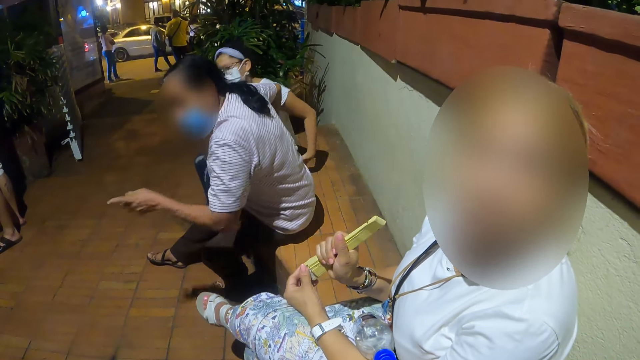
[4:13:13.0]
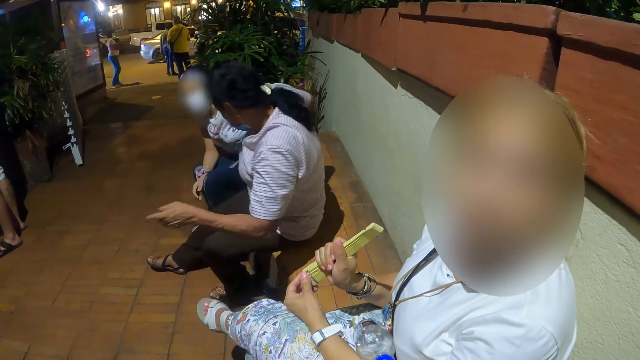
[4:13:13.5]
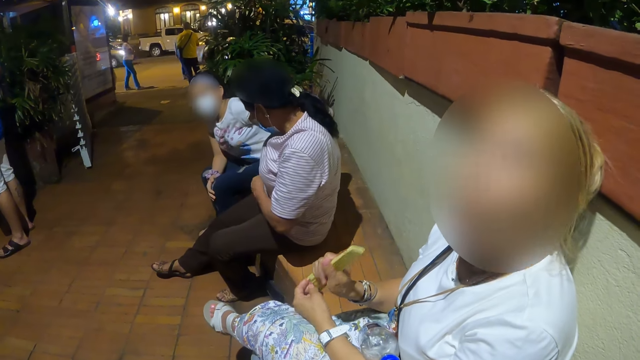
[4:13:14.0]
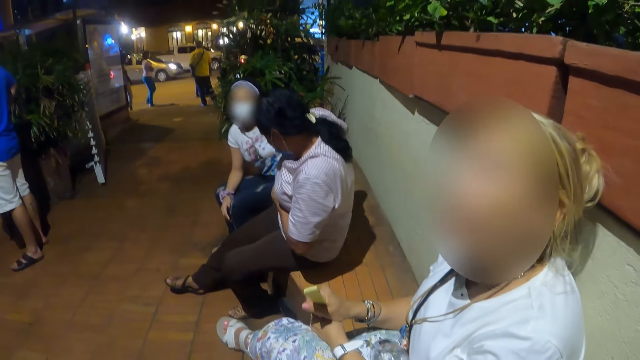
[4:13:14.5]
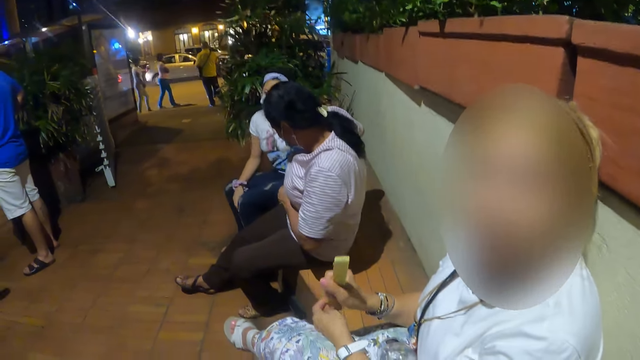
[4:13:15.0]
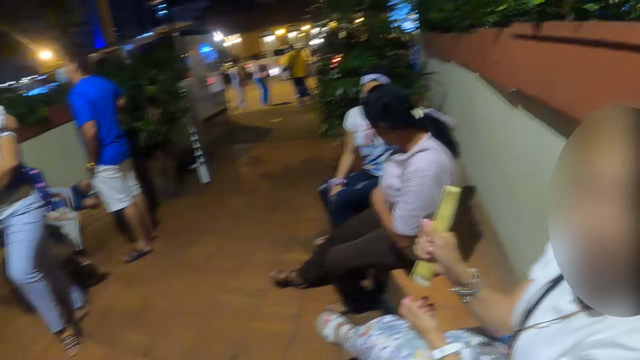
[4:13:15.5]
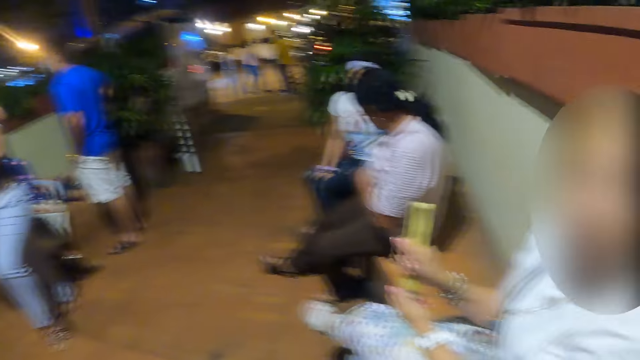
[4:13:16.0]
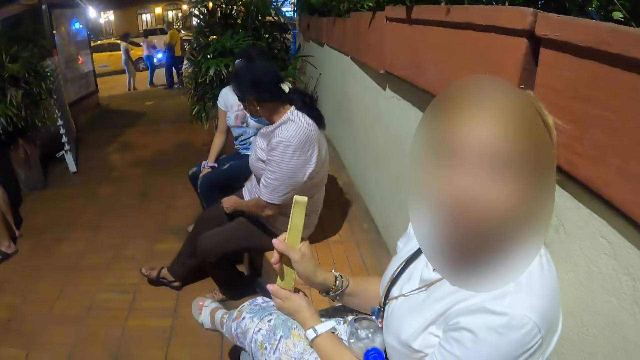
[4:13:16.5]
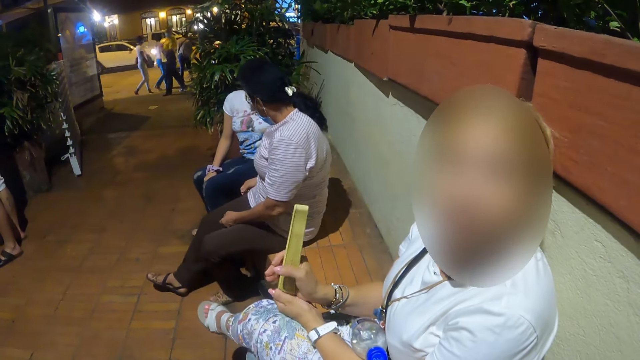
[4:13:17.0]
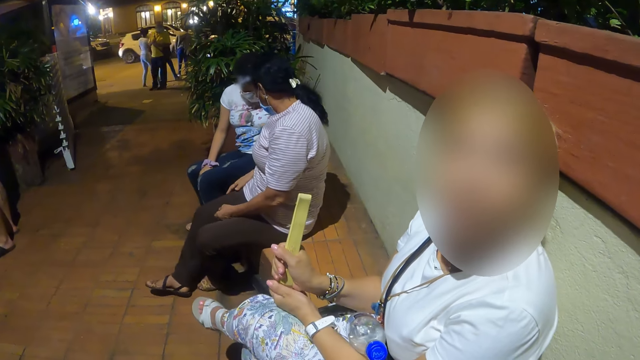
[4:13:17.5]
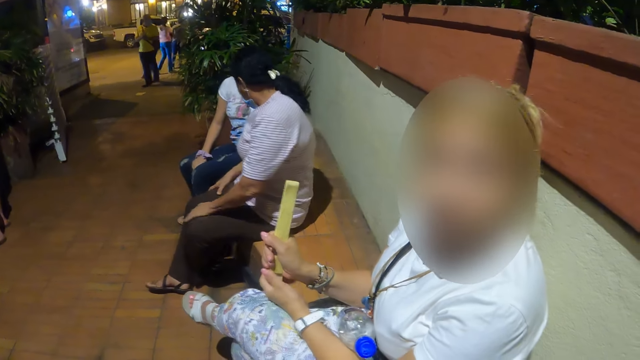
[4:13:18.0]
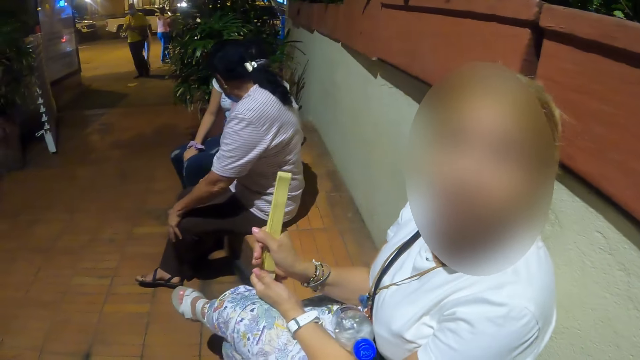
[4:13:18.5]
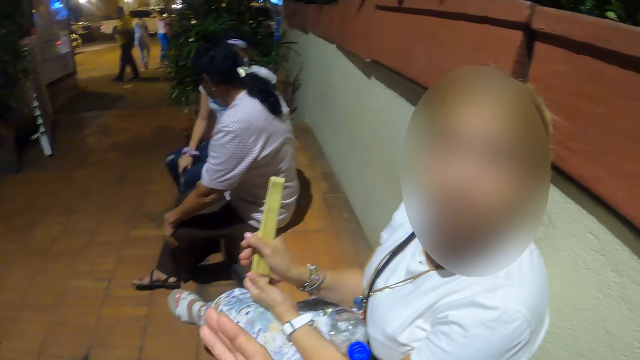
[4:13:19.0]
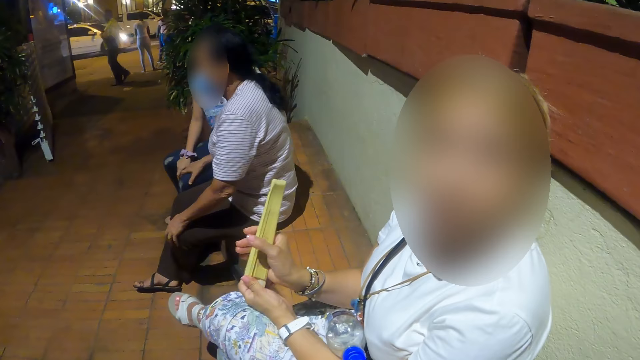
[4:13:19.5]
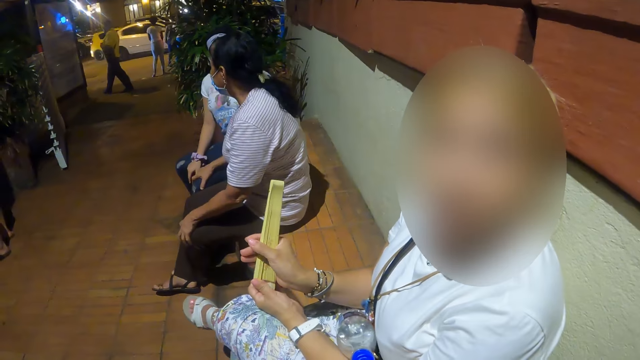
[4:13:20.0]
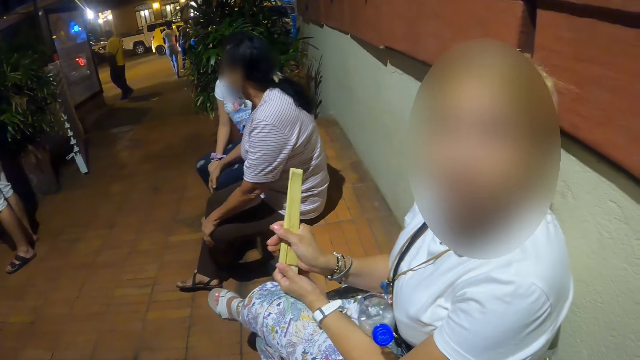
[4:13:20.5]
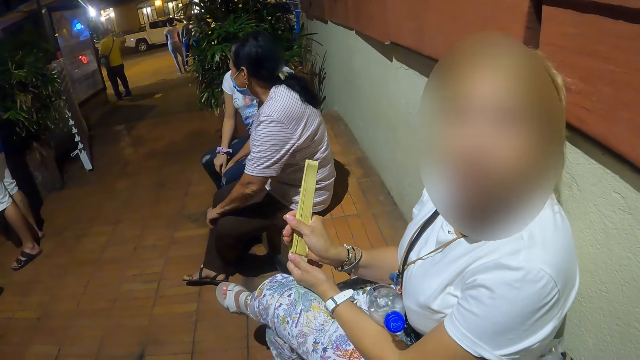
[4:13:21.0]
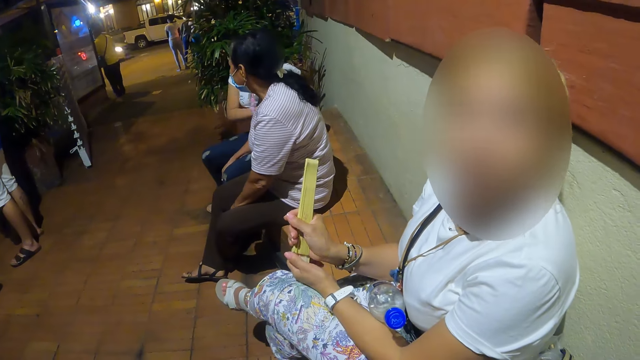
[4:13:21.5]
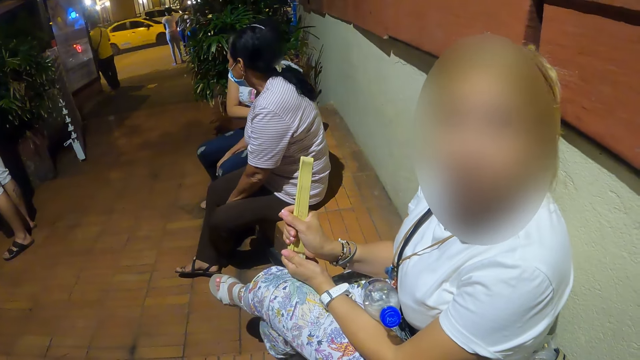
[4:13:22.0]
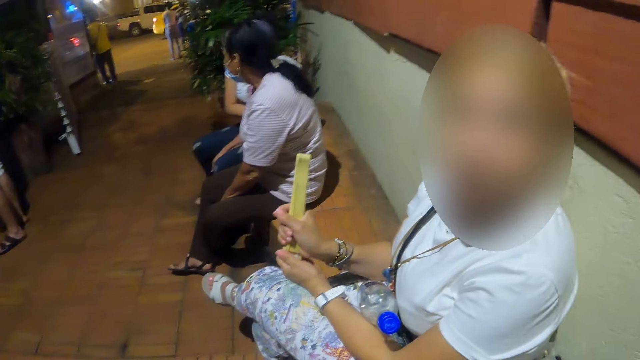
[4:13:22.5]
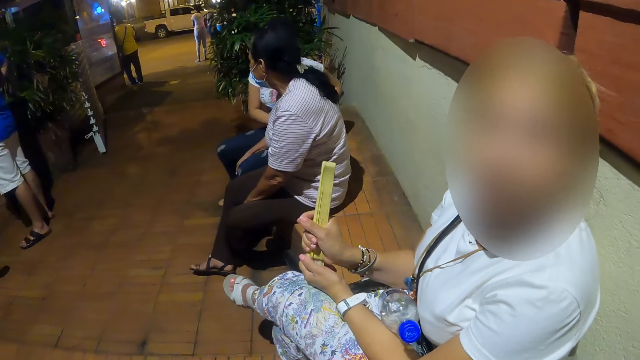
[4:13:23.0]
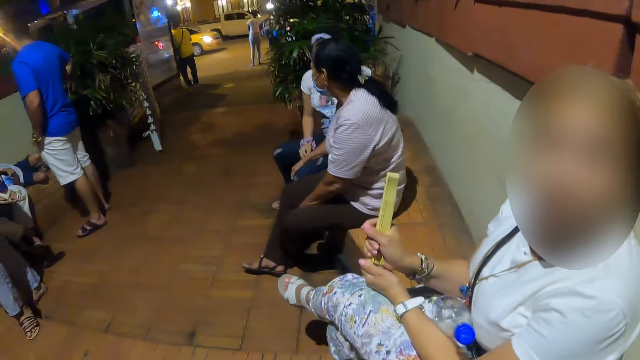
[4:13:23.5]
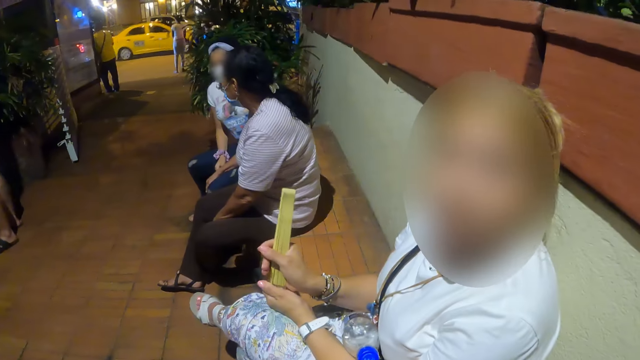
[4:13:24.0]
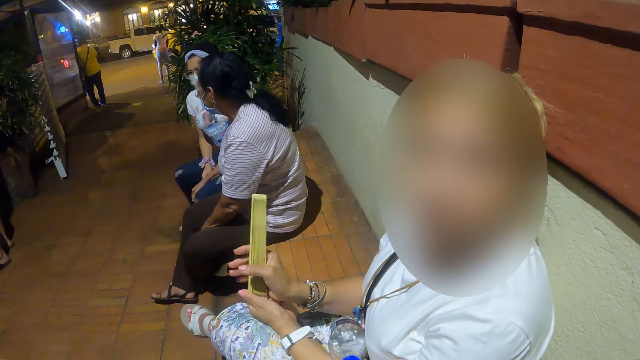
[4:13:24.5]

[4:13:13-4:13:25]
A woman converses with the camera wearer. The camera wearer looks forward, converses with the woman and looks right.

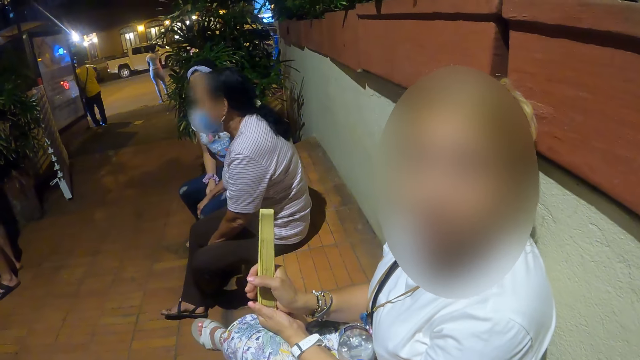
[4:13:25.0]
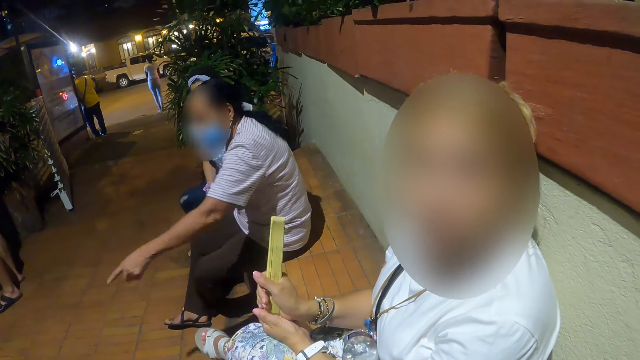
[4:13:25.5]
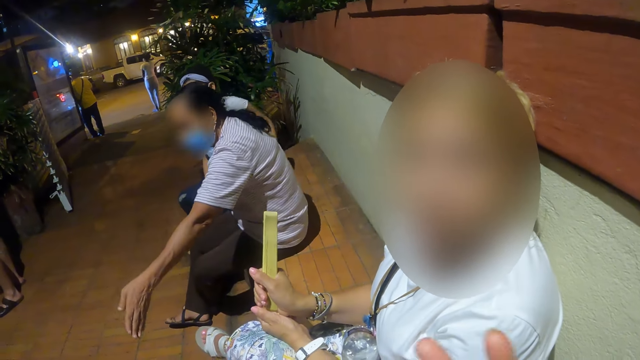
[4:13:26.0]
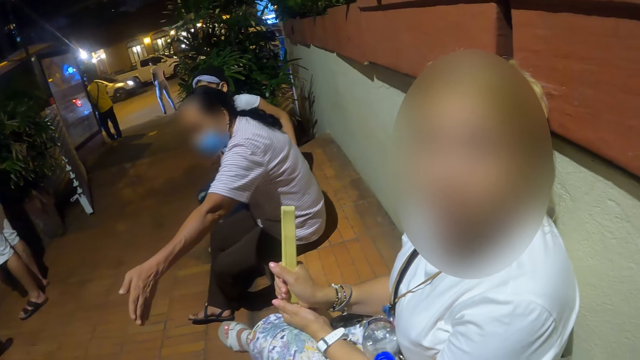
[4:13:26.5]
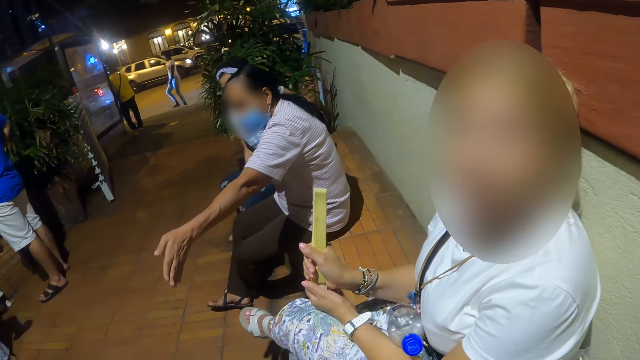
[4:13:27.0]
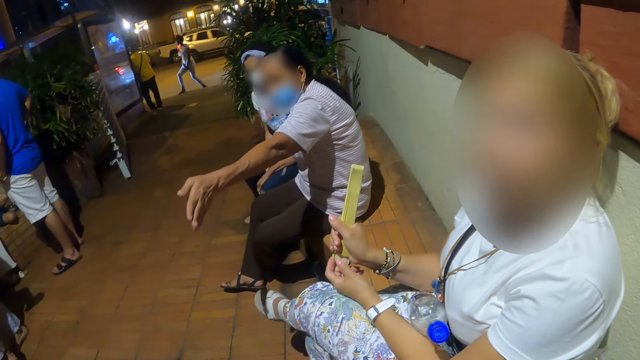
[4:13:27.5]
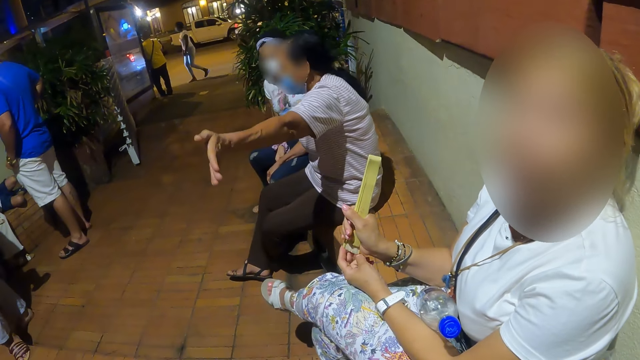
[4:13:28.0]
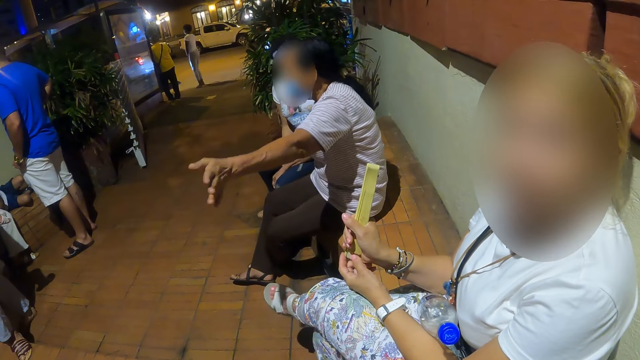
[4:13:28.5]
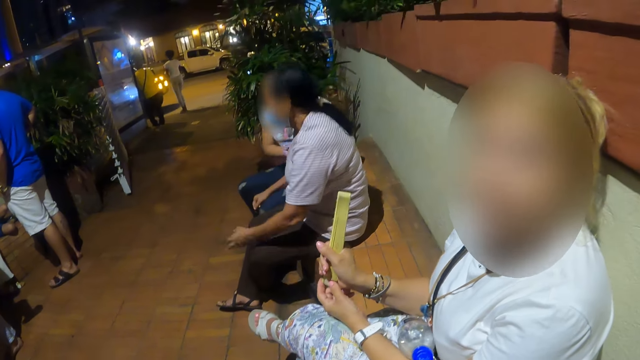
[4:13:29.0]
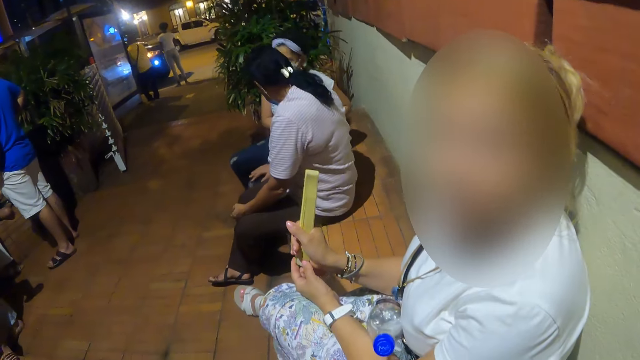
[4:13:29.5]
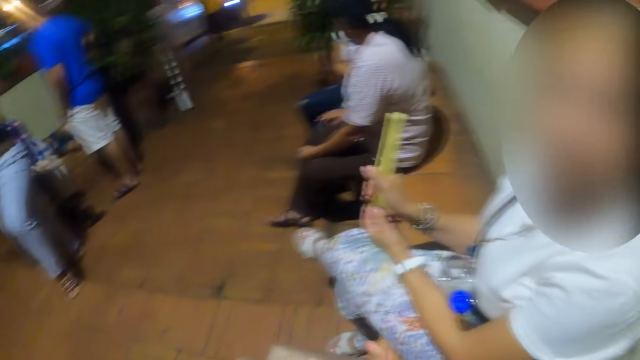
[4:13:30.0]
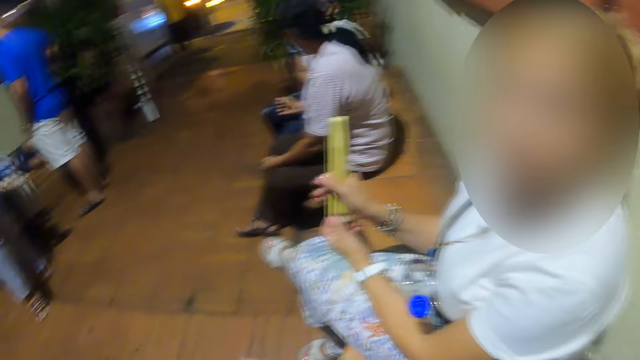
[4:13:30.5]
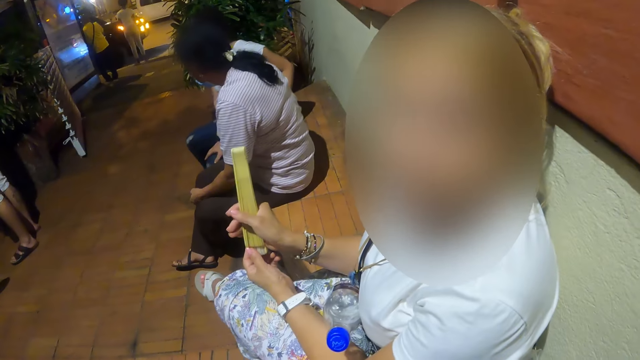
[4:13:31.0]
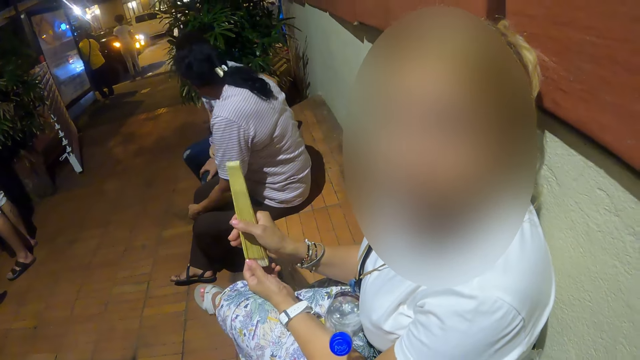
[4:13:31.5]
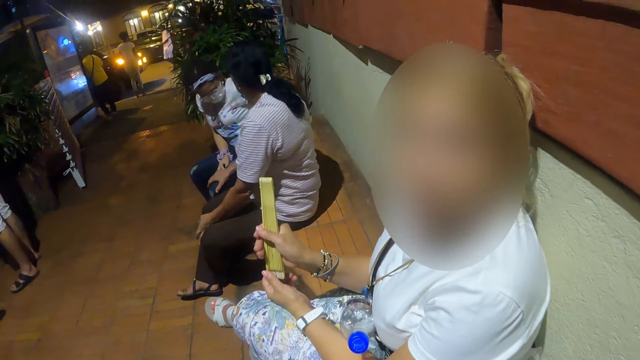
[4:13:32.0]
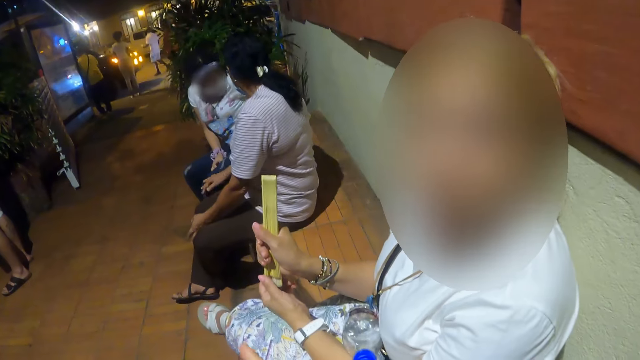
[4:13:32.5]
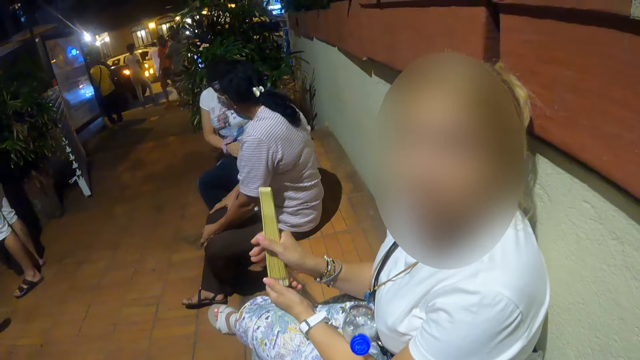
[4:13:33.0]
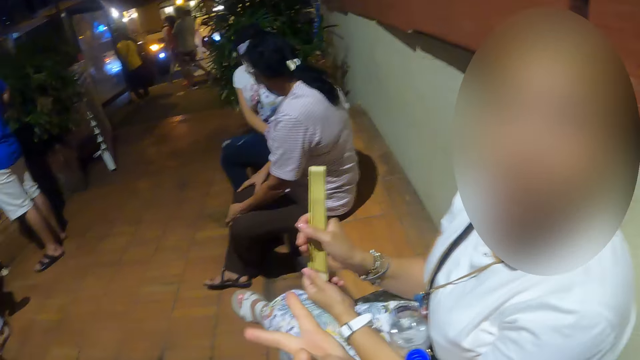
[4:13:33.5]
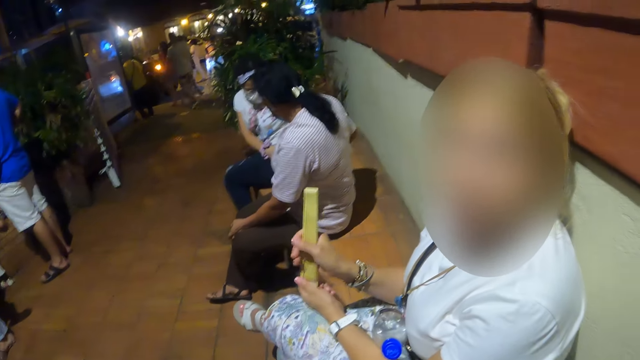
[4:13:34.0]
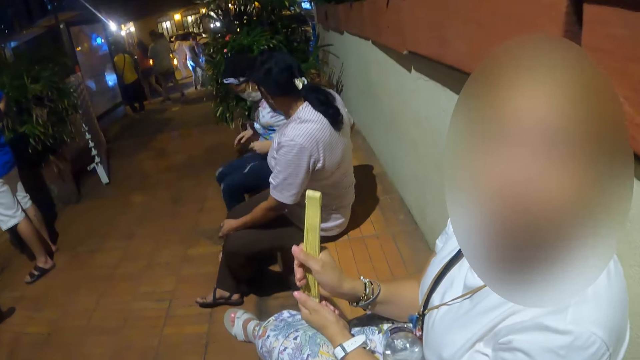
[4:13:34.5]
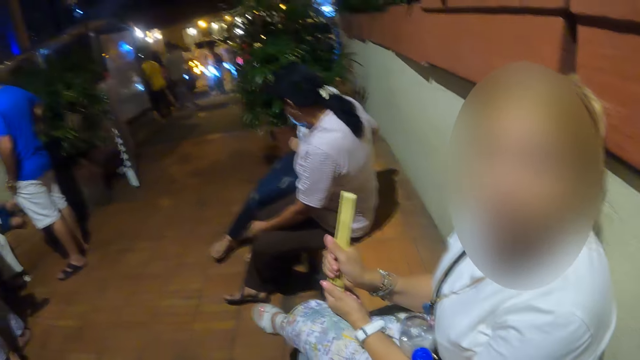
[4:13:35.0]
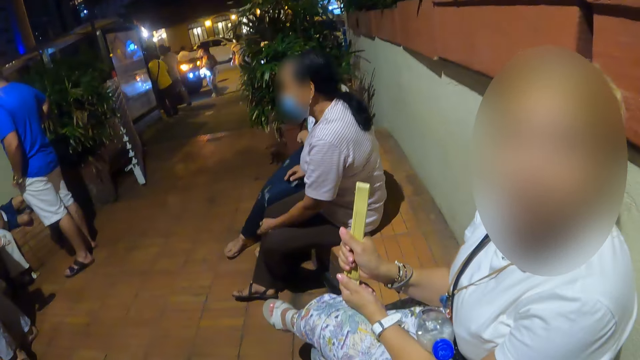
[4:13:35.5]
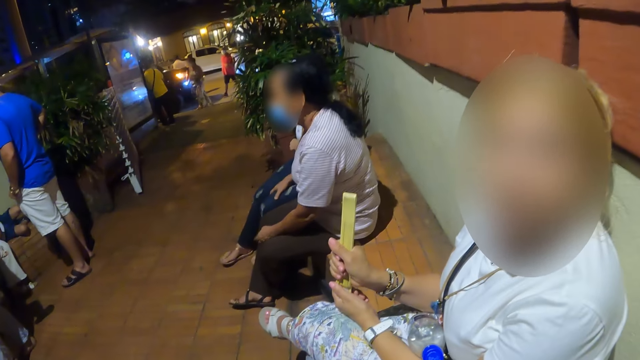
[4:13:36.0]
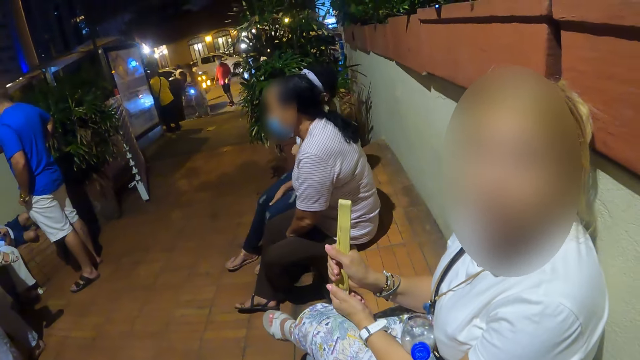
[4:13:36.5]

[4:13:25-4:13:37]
The camera wearer moves. They converse with the woman.
